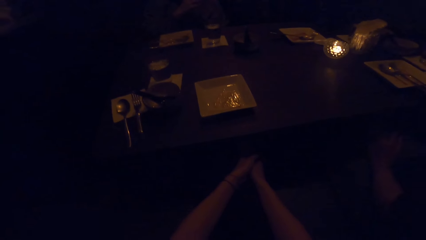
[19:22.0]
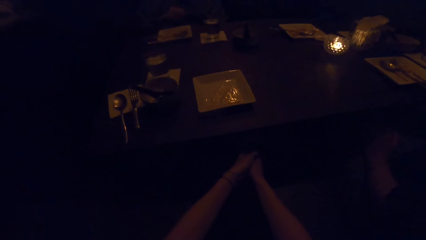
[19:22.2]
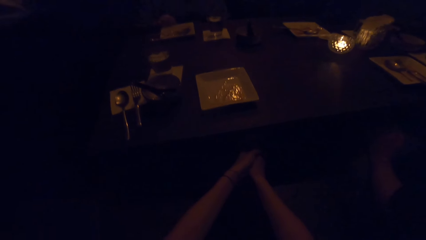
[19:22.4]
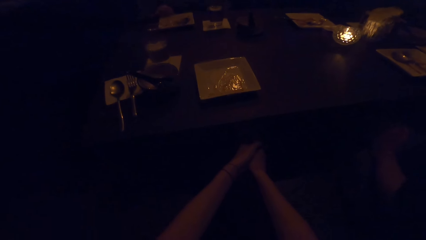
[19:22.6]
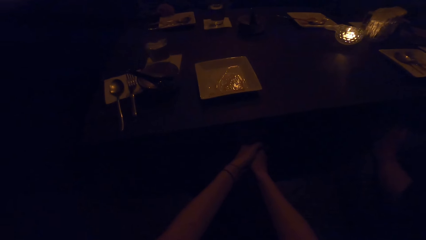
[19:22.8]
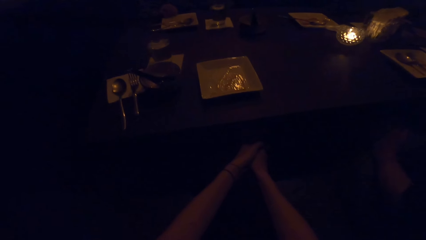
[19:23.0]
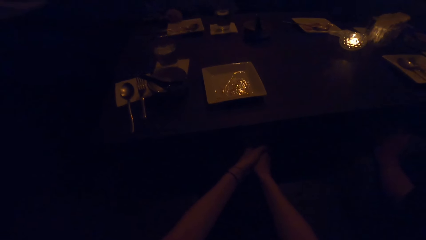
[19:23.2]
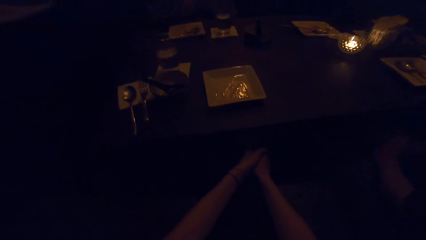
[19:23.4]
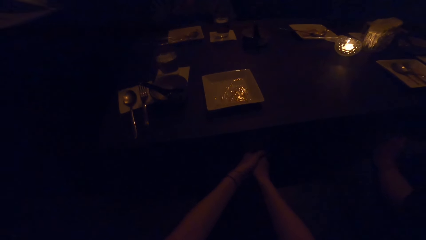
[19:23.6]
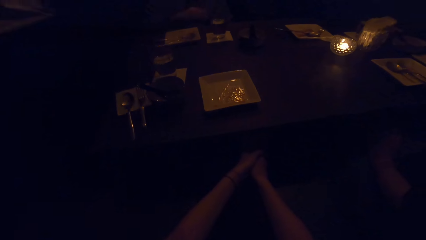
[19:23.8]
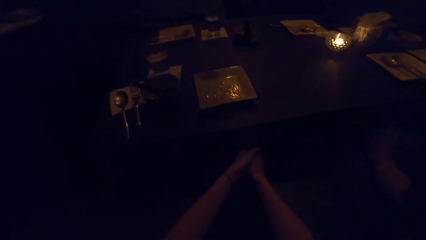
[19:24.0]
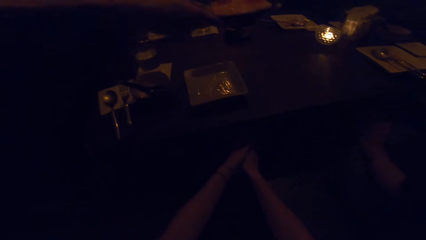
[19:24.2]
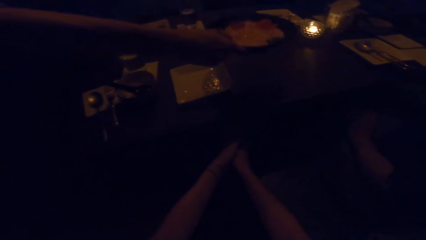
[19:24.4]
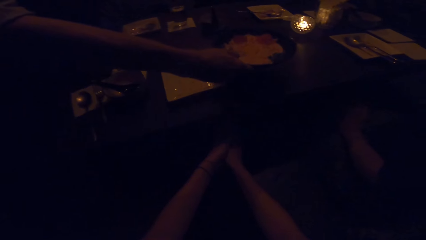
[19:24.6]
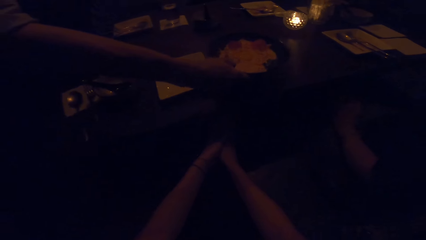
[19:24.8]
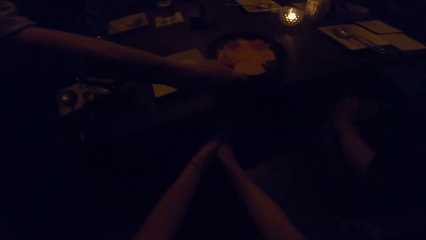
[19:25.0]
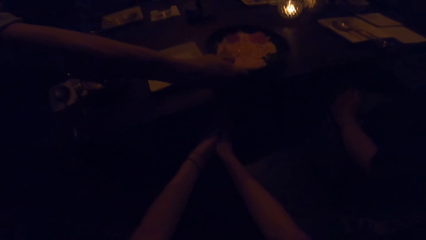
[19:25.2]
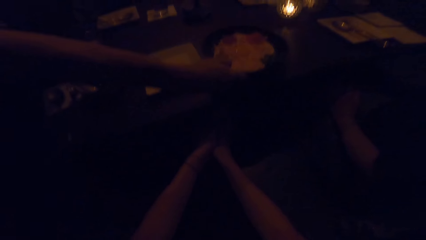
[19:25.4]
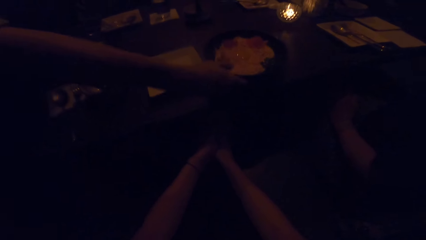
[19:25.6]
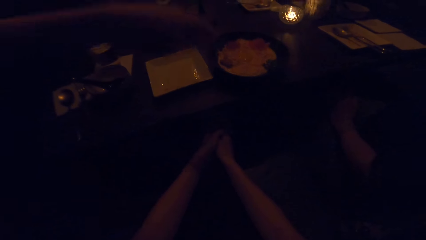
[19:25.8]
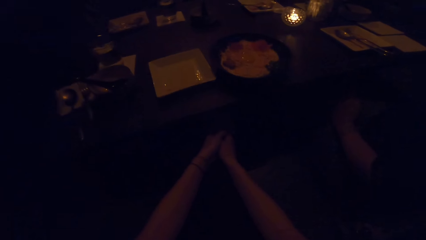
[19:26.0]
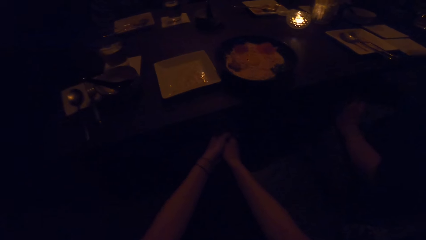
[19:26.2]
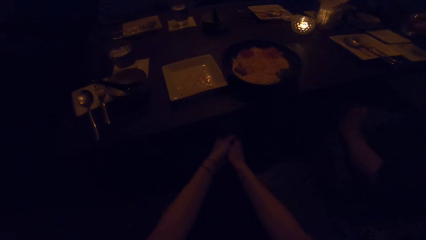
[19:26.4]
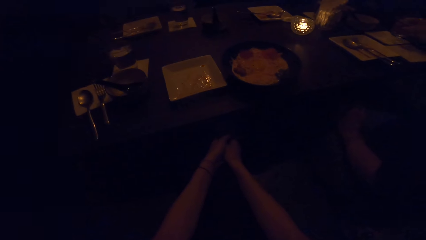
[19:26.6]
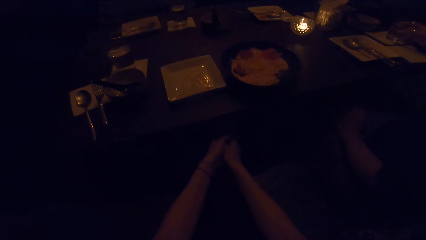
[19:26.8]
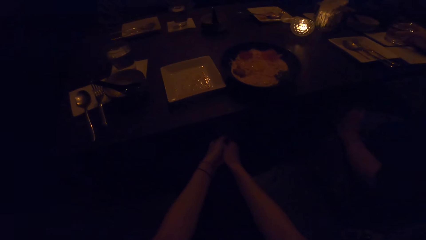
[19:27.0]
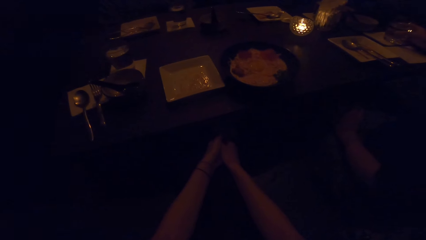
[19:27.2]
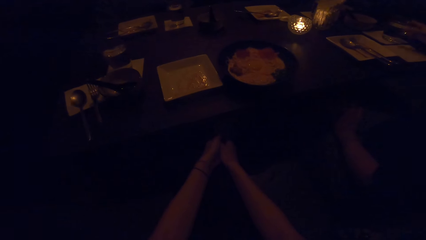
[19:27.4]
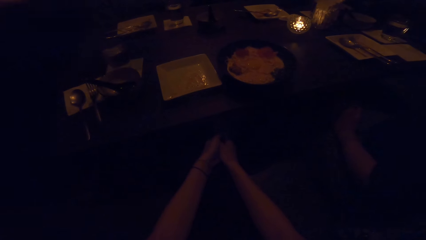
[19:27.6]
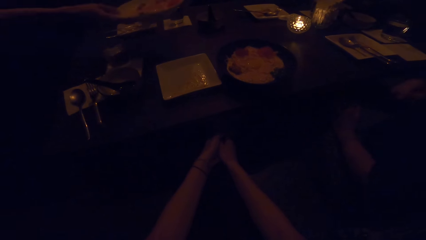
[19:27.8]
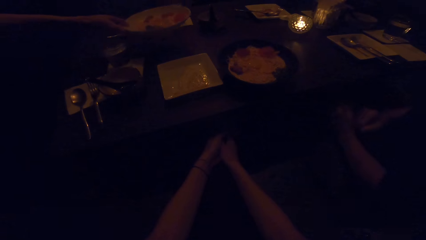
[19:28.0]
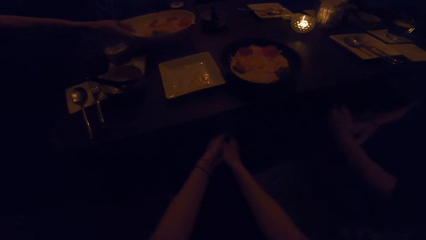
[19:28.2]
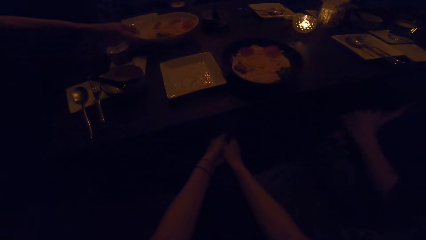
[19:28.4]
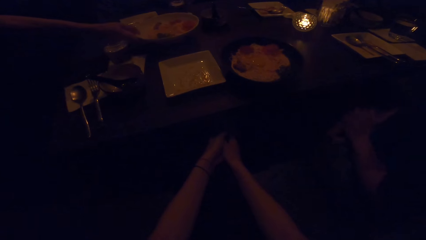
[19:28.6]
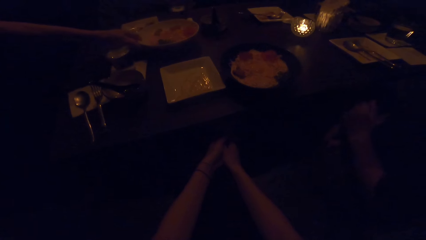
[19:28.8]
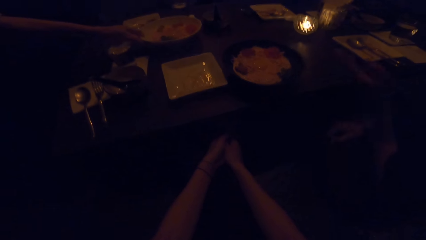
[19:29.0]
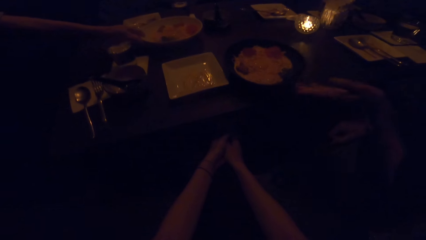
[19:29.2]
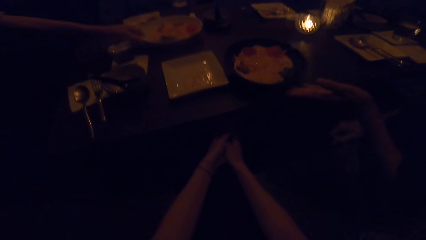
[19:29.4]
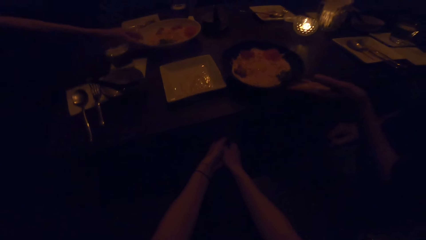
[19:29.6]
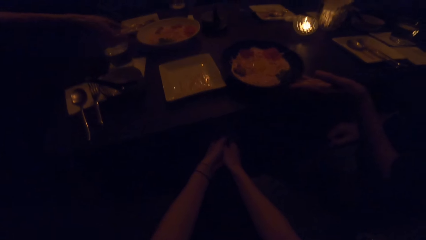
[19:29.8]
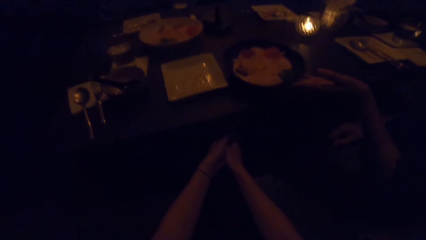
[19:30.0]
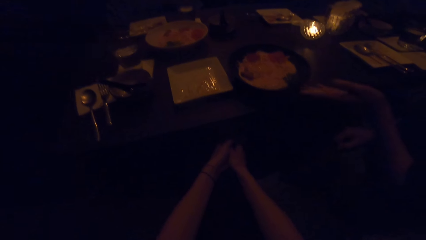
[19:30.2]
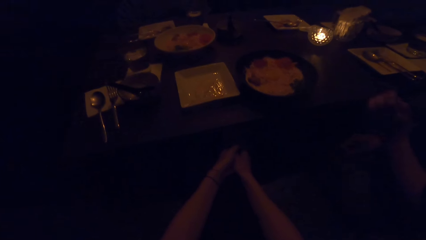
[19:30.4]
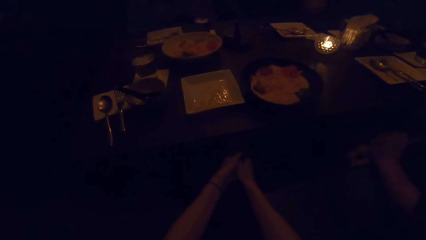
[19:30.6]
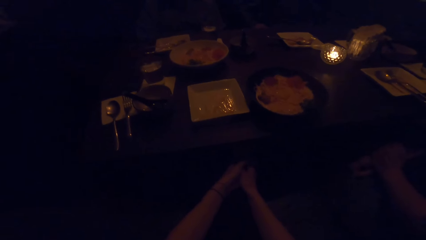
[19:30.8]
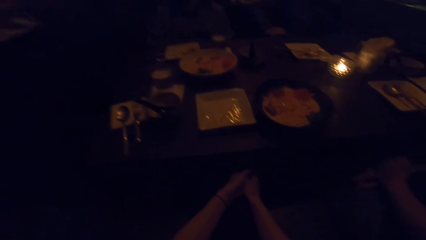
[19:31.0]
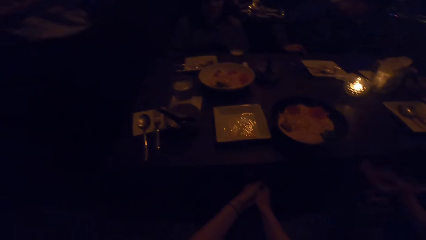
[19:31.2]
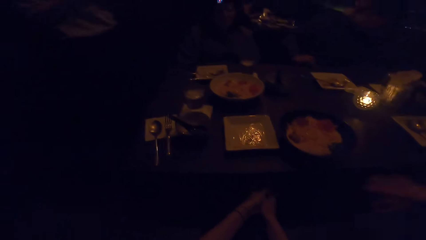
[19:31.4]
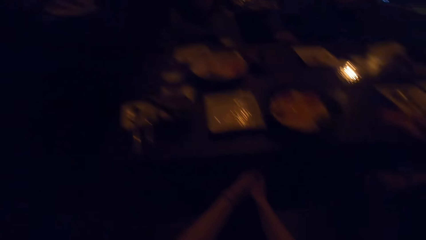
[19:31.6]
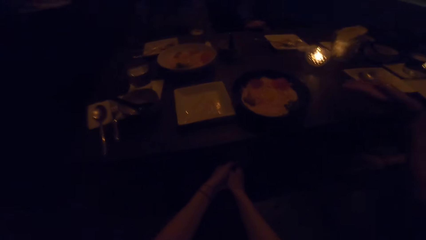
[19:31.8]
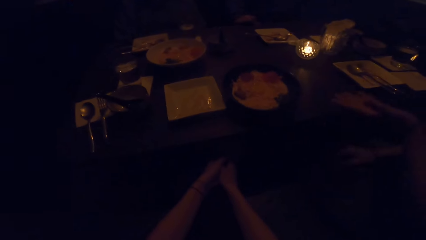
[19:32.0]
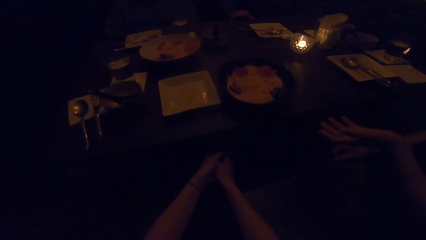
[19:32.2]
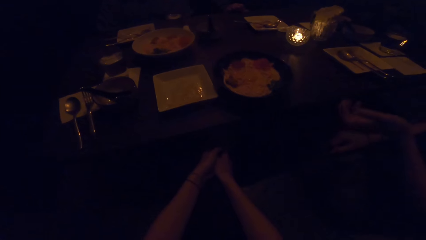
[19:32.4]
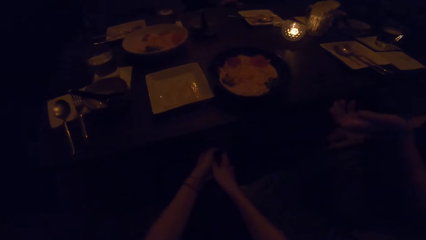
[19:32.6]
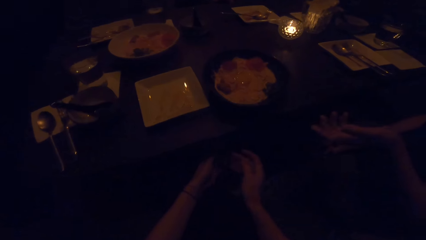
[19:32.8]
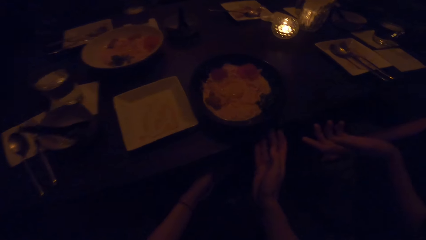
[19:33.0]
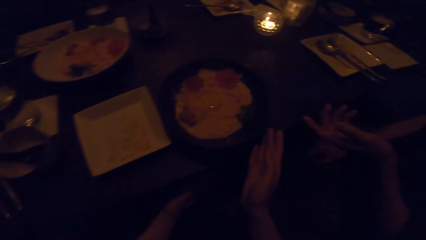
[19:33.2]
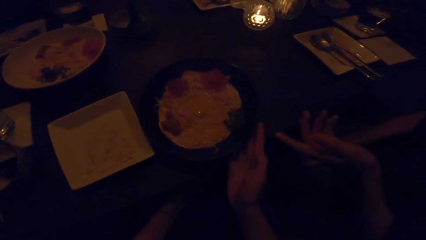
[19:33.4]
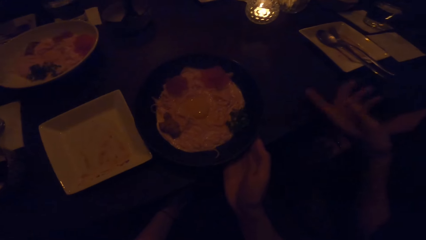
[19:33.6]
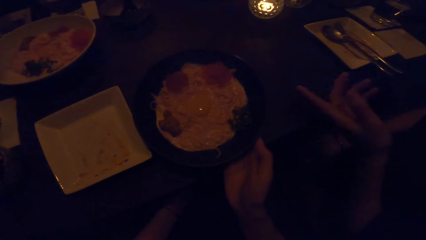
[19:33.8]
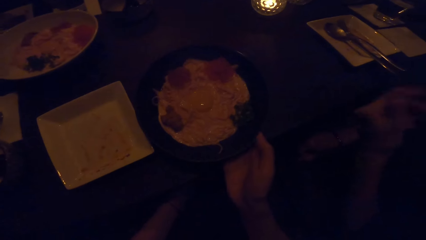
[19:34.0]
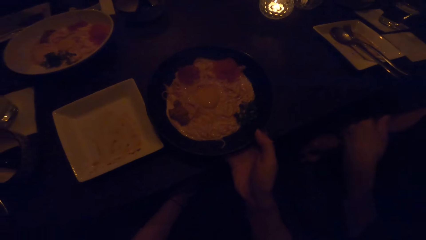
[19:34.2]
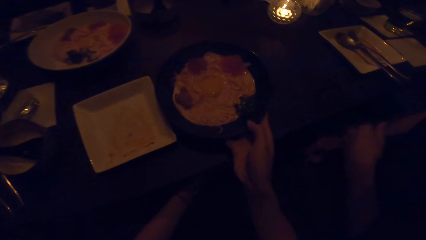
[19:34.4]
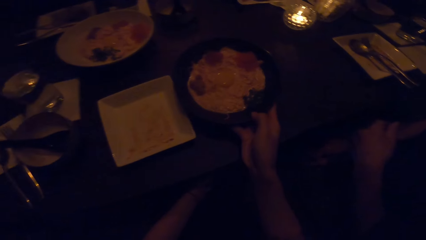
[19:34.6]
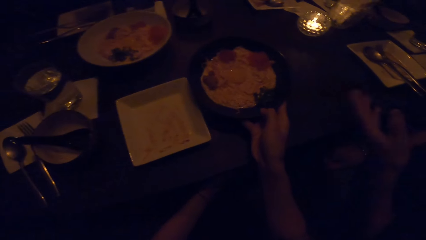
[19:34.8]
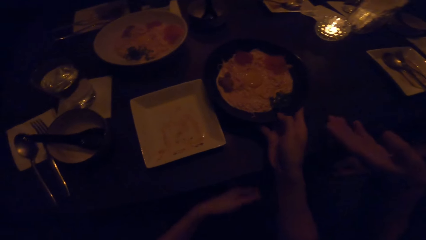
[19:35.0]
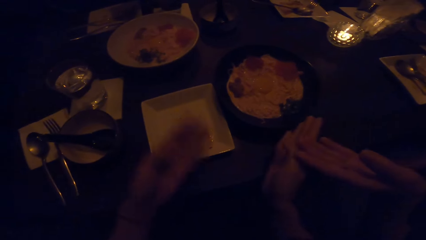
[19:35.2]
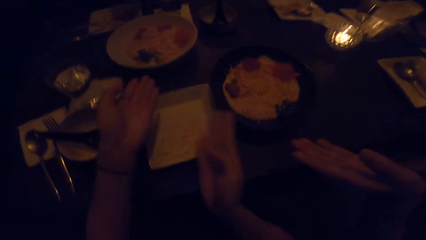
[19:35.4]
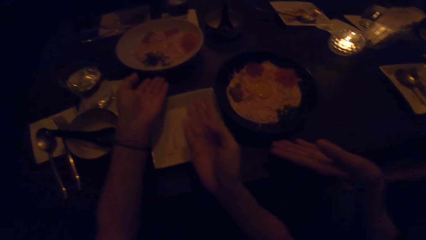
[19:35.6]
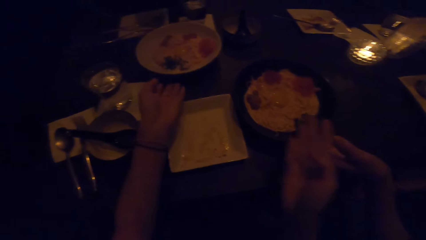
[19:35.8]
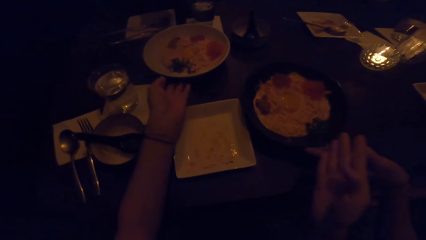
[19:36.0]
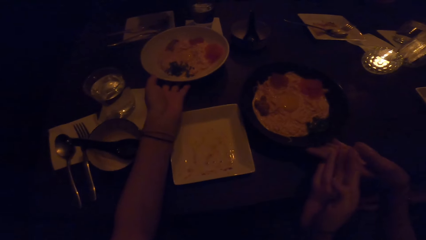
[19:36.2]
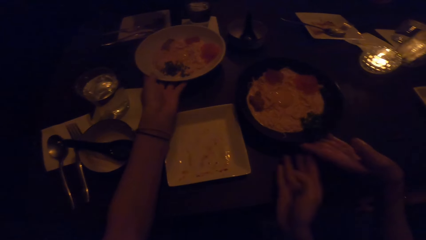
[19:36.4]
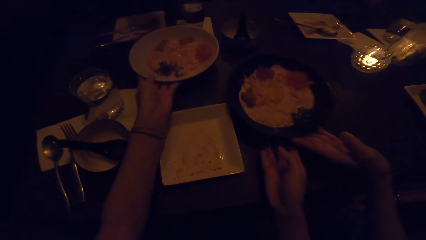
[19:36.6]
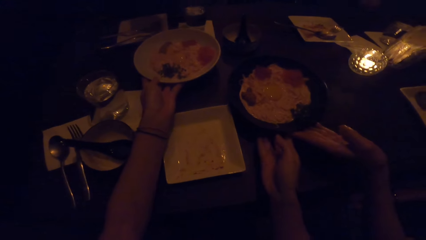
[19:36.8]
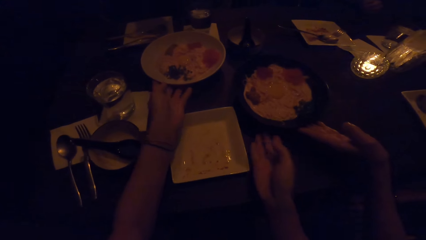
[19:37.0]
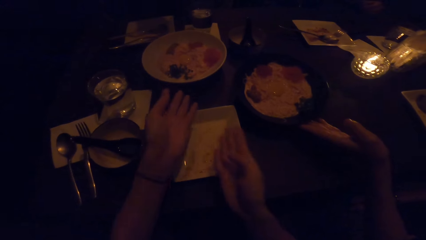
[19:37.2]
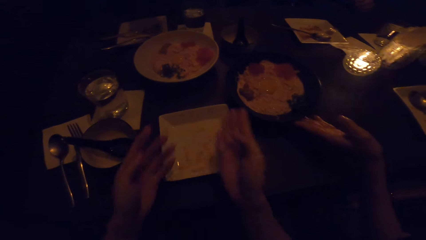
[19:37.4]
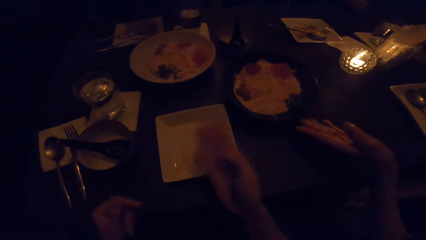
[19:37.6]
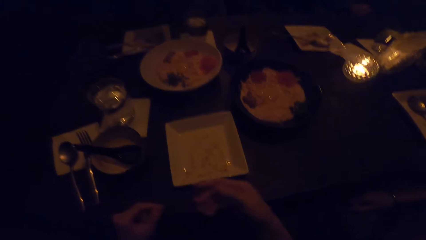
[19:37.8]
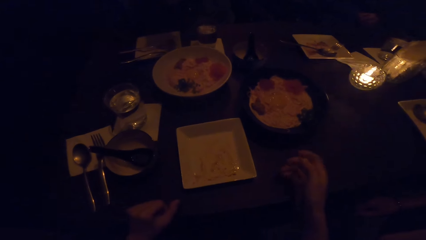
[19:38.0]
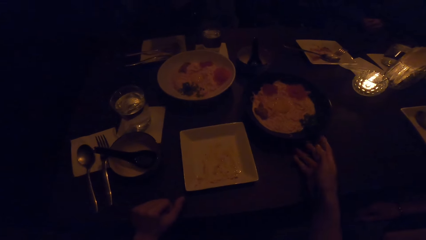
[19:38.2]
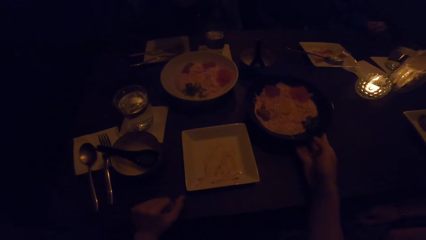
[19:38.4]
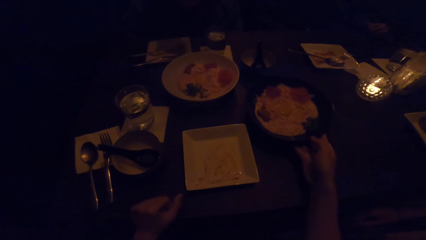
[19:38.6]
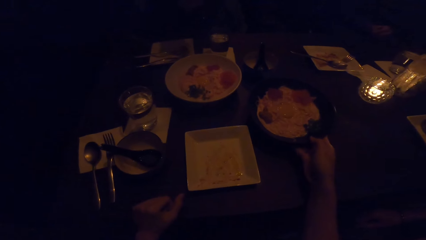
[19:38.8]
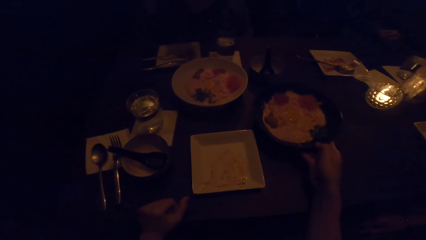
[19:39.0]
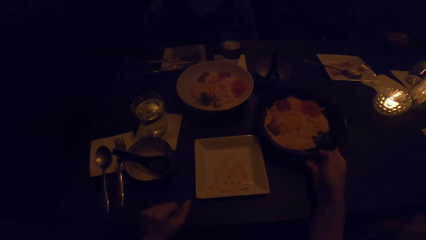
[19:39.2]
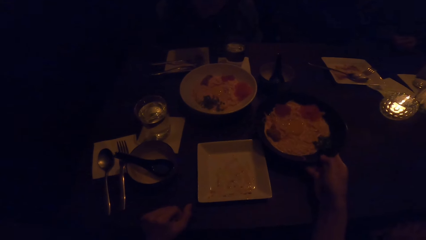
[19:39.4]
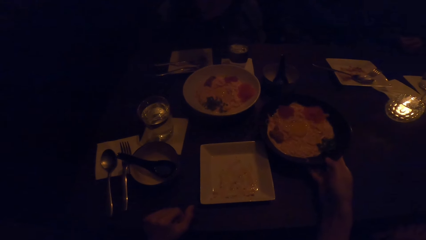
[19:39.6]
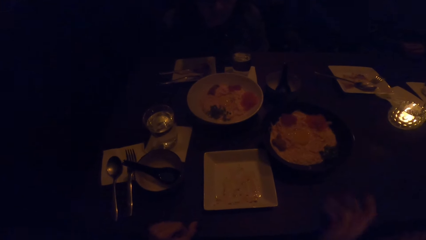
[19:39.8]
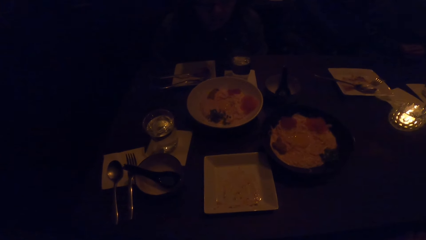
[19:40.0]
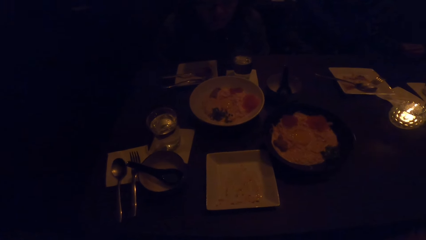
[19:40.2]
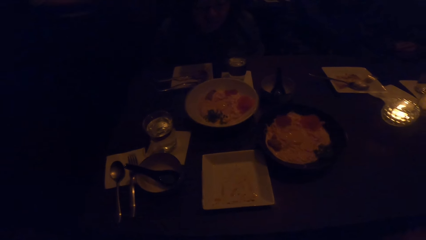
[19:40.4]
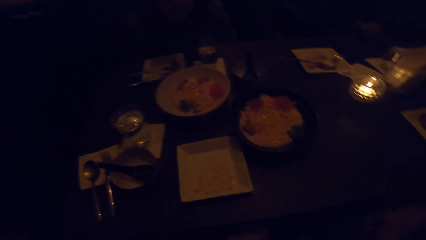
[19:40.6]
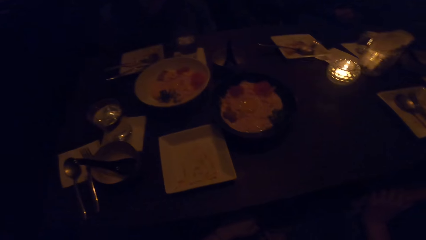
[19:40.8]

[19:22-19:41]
A man drops two plates of food on the table. The camera wearer touches the bowl. She adjusts the first plate of food with her right hand. She pushes the bowl. A woman adjusts the first plate of food with her left hand. The camera wearer adjusts the second plate of food with her left hand. Another man pushes the bowl. The camera wearer touches the bowl. She adjusts the first plate of food with her right hand.
